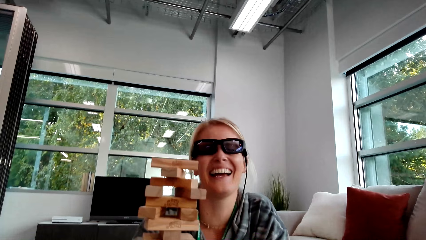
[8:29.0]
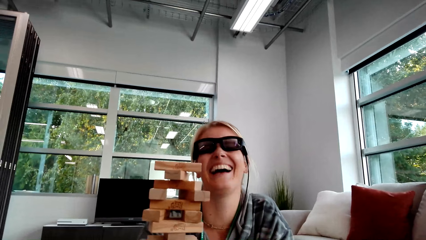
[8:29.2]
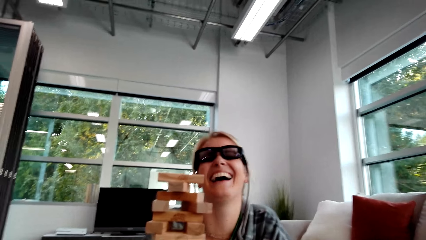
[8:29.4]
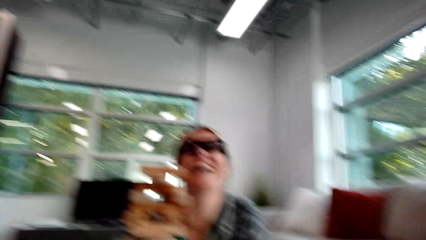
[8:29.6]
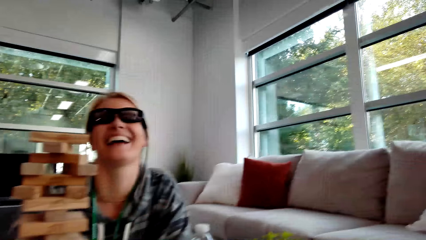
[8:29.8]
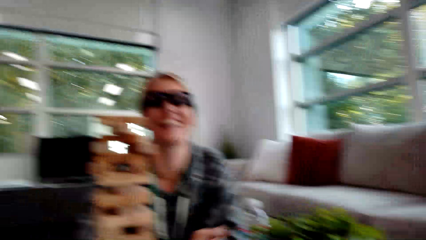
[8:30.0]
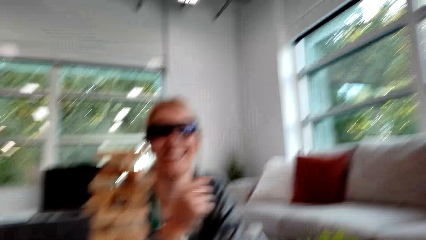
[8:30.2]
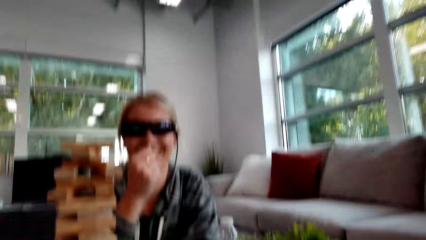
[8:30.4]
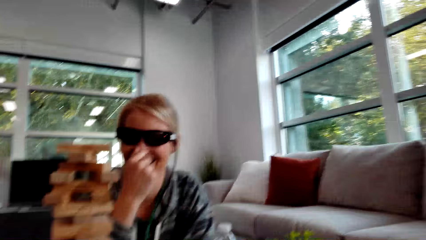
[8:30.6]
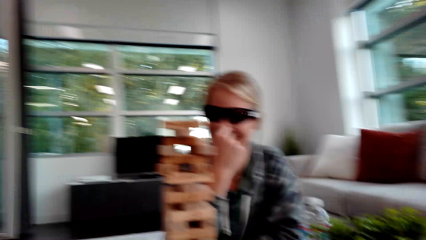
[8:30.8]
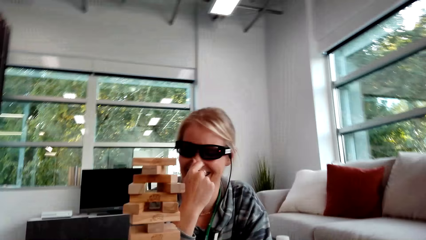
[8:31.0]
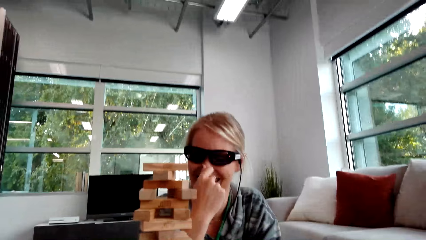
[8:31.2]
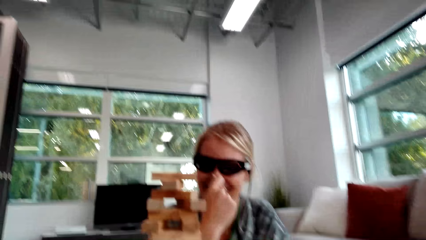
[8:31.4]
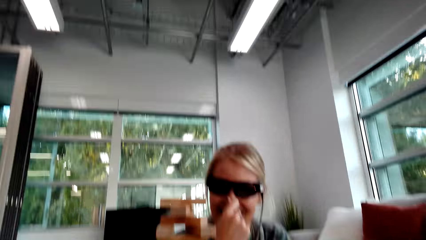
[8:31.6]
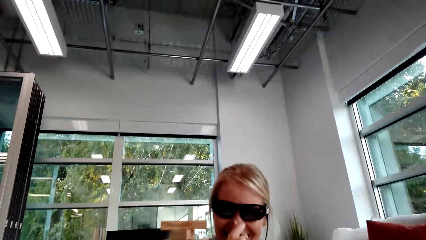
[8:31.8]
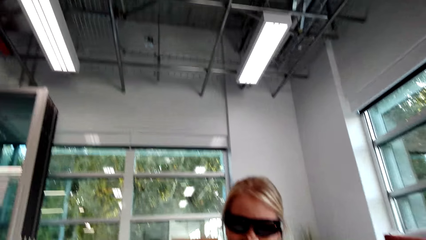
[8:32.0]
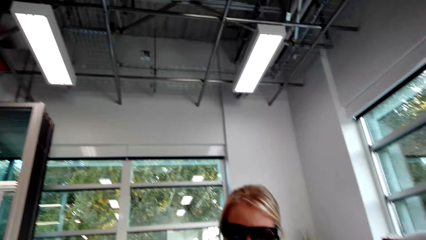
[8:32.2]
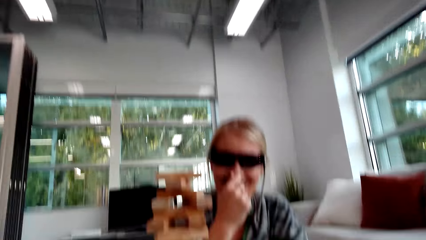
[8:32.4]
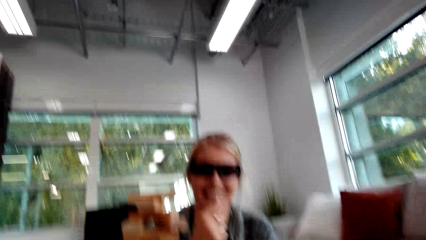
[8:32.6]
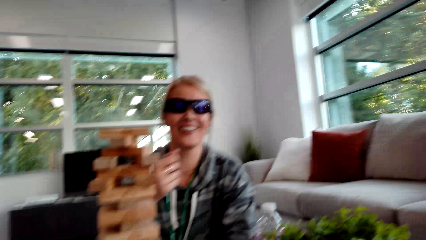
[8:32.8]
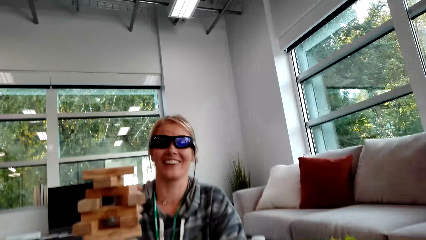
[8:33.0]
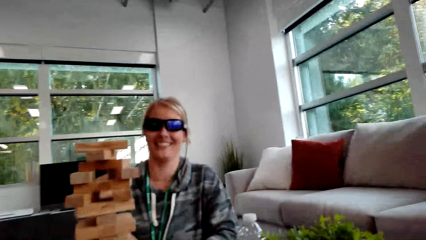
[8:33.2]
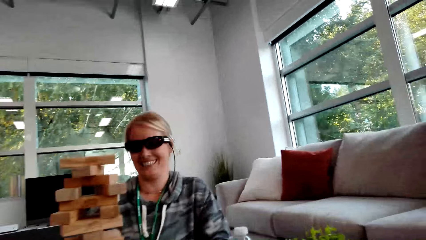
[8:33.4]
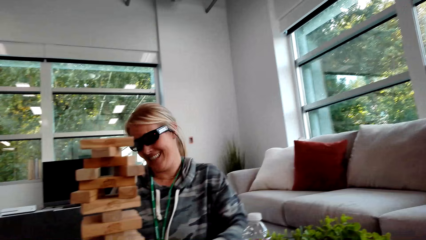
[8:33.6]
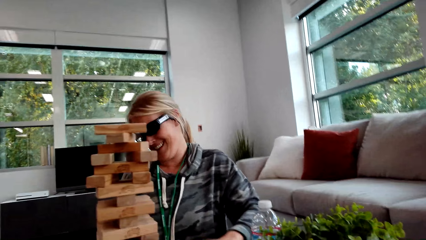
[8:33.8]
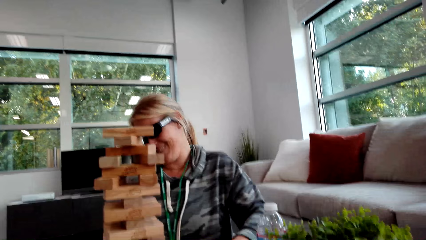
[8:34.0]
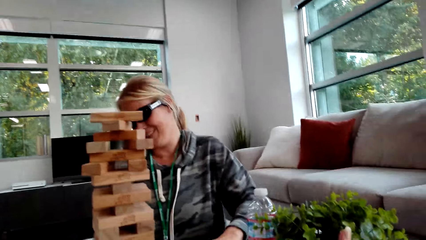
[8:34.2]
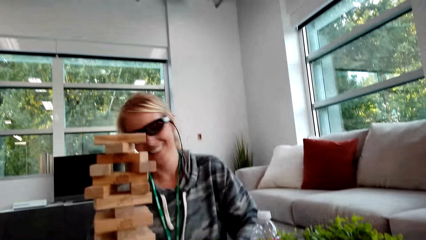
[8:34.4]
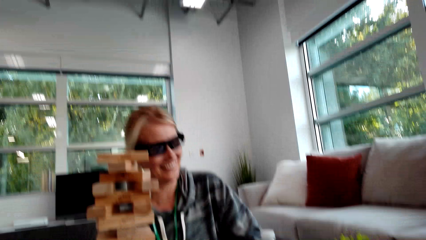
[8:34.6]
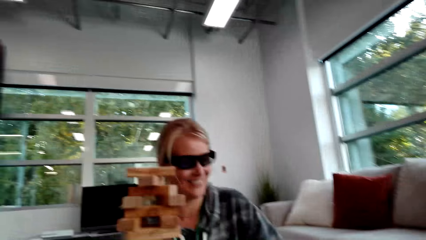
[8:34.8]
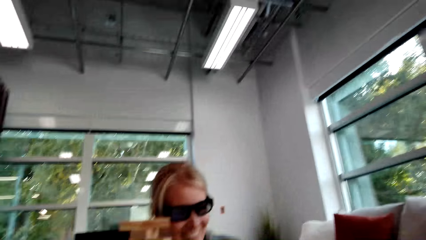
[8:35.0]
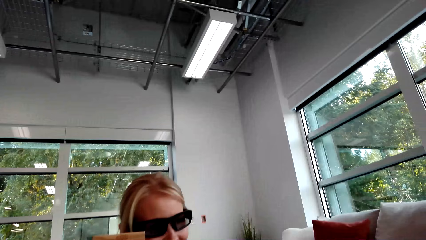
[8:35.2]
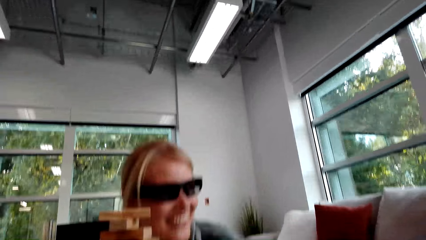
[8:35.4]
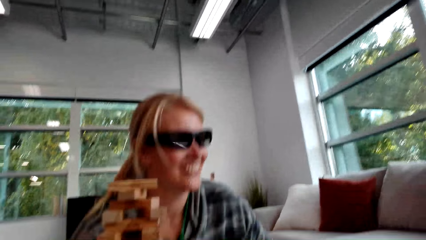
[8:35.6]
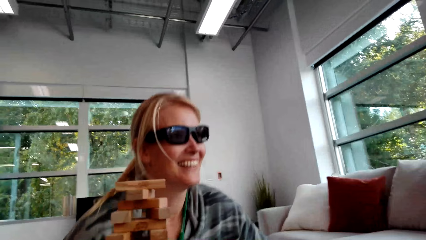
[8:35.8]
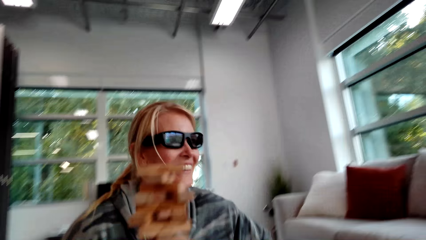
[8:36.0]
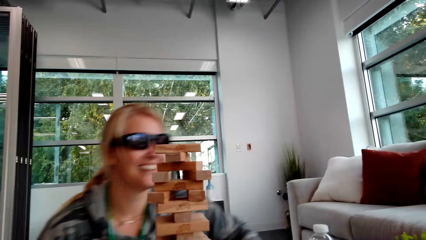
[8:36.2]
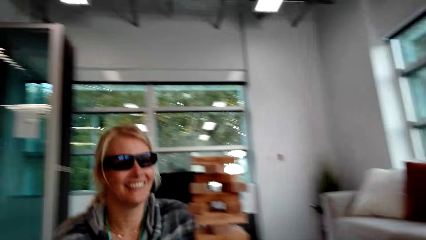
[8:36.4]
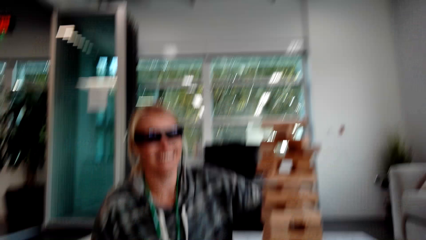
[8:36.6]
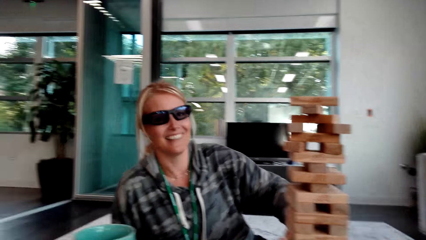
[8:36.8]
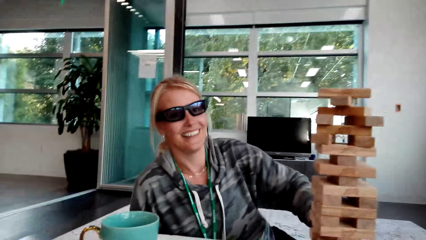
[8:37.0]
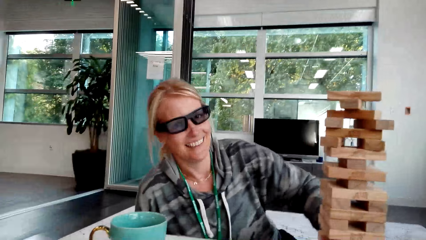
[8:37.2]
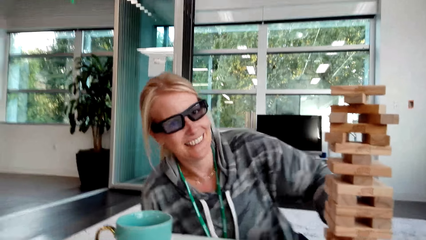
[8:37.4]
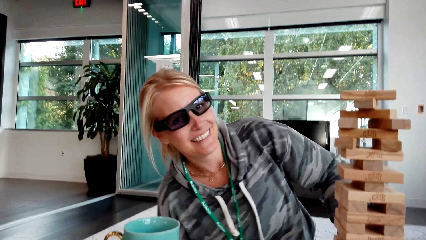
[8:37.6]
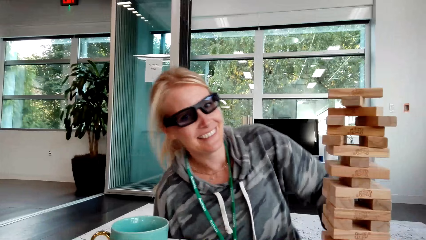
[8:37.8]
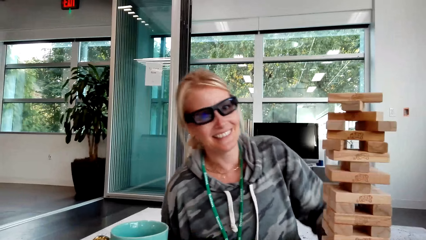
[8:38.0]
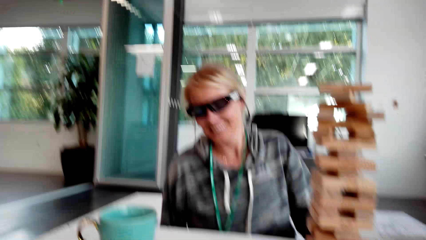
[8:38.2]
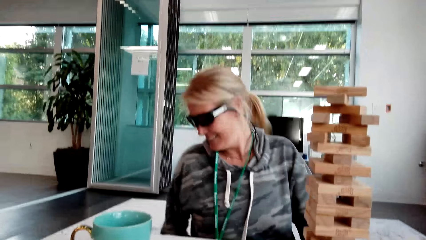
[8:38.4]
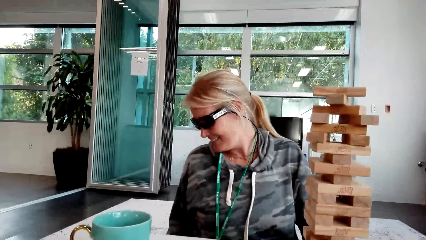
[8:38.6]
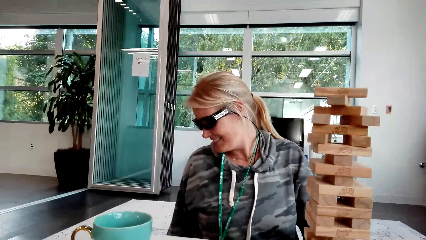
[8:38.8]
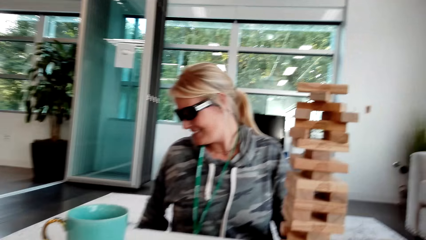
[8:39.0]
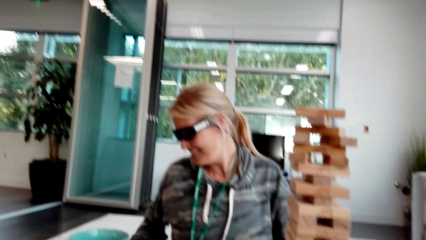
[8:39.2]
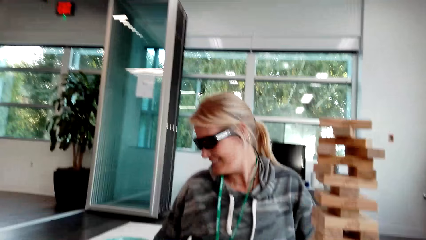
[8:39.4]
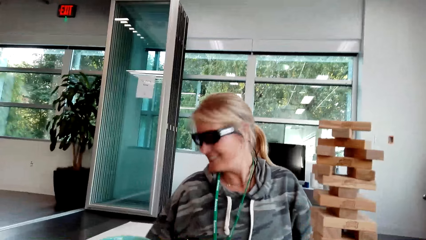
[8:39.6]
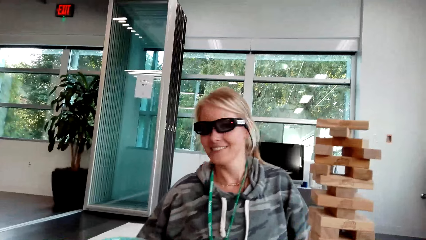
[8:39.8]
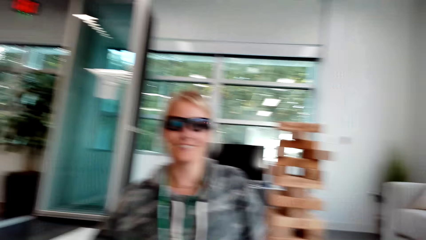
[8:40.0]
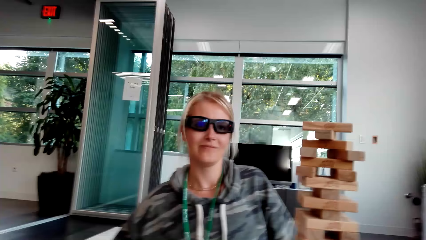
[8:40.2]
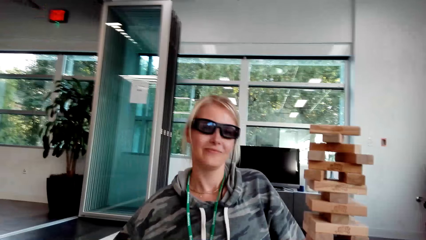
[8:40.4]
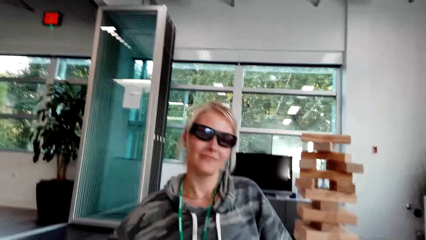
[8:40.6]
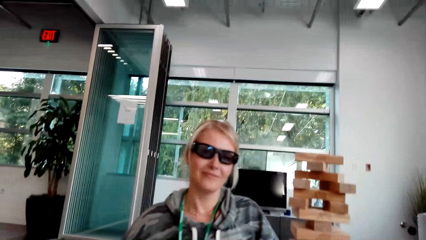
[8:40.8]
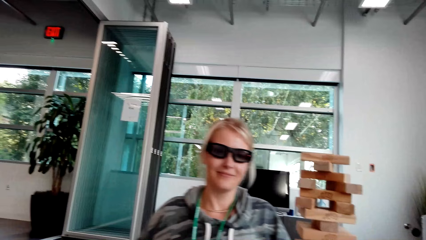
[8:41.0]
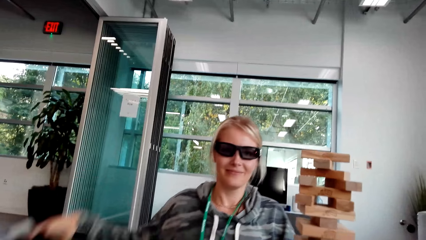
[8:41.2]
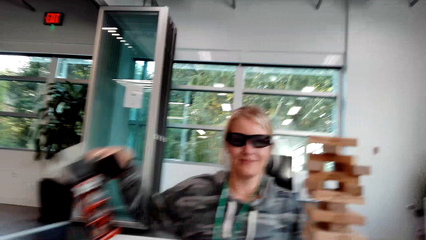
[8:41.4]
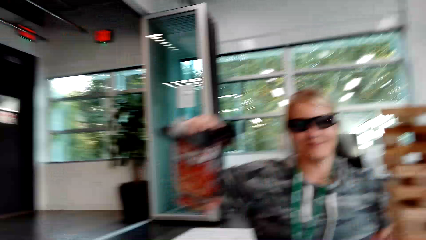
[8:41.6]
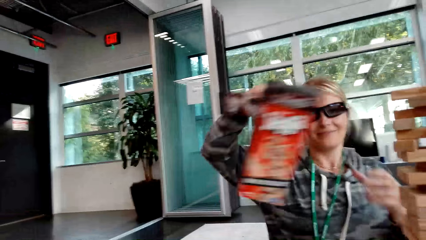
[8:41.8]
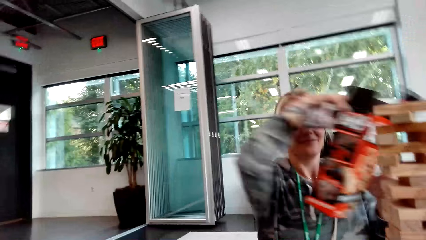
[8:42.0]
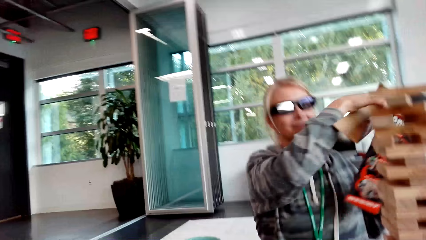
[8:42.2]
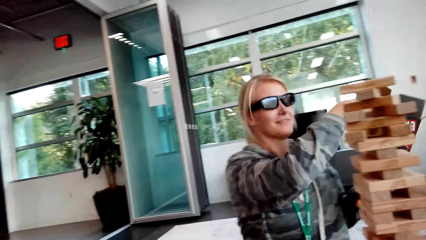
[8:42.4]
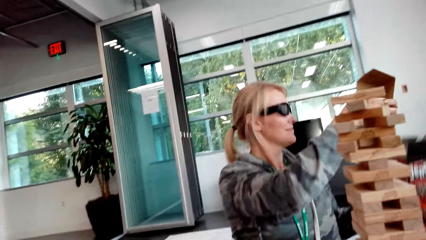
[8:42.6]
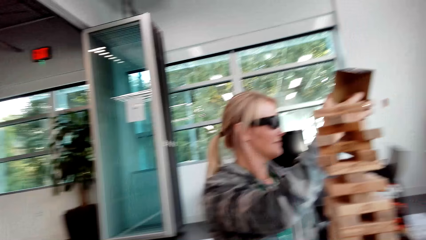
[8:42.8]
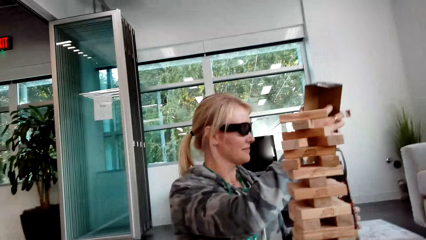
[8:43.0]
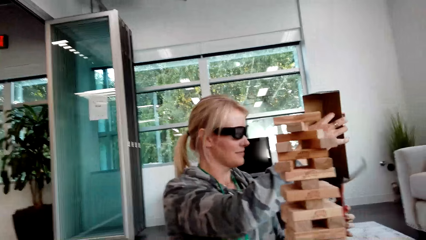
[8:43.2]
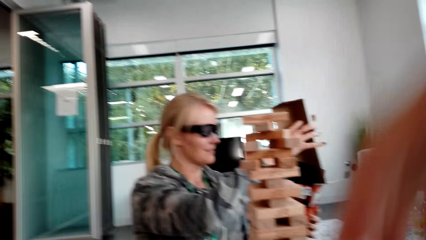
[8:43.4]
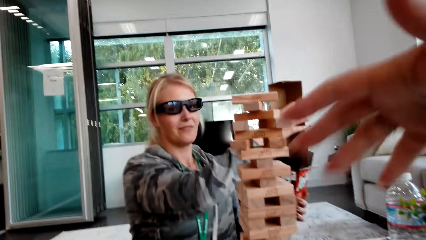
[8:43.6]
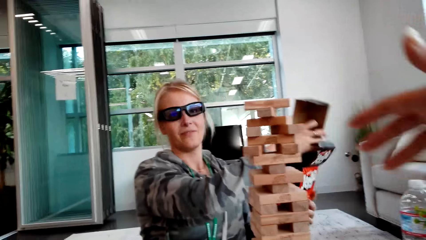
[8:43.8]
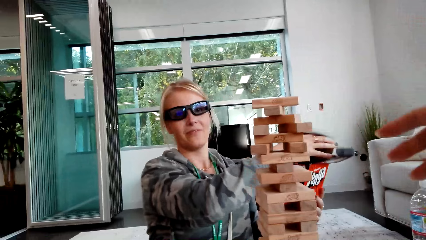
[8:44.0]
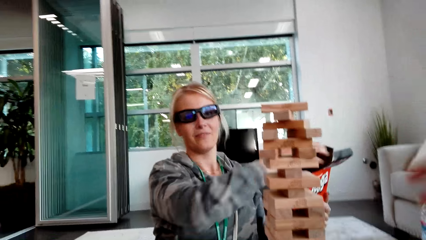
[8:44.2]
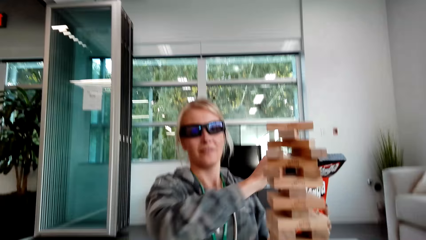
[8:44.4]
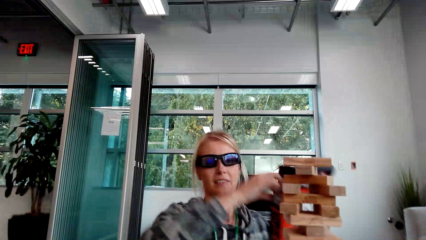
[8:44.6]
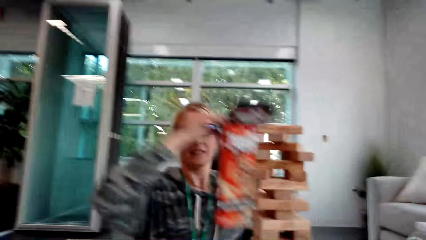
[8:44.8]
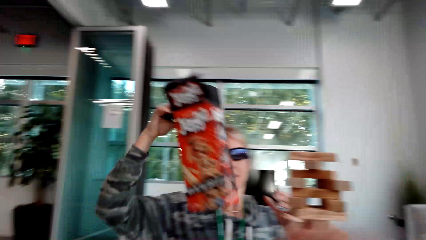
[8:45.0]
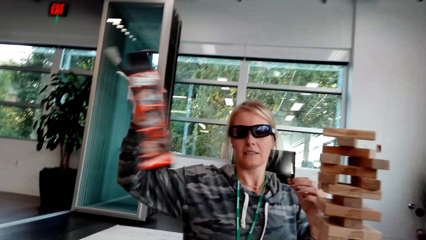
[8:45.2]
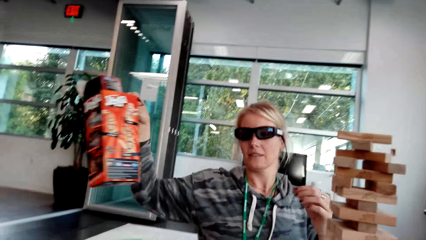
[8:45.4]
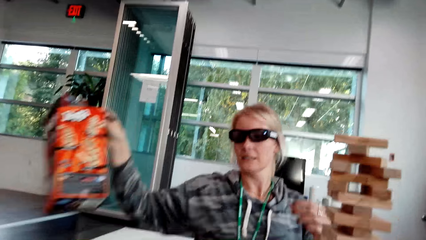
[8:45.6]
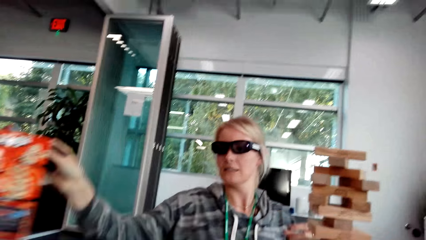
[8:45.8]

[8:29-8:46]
A woman laughs. The woman touches the mouth. The woman touches the nose. The woman laughs. The camera wearer interacts with the woman. The woman picks up the boxes. The woman drops the box.
